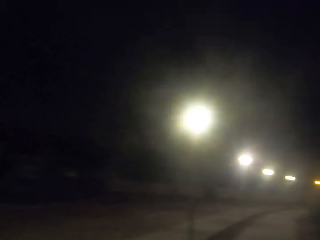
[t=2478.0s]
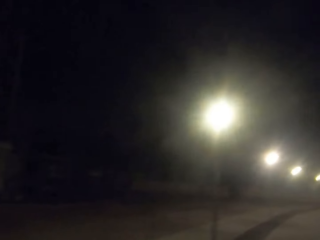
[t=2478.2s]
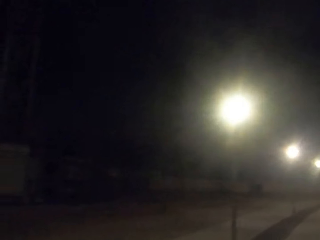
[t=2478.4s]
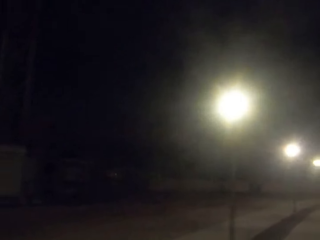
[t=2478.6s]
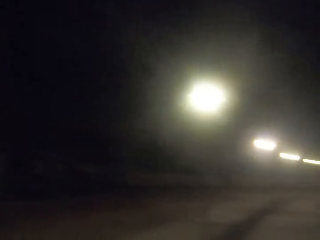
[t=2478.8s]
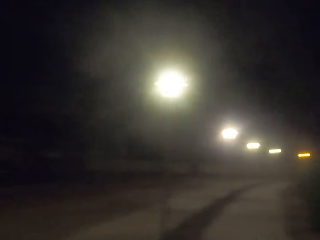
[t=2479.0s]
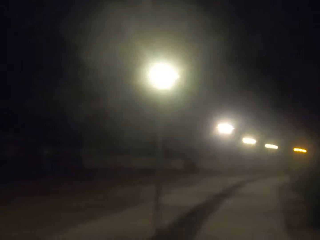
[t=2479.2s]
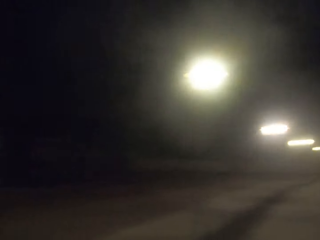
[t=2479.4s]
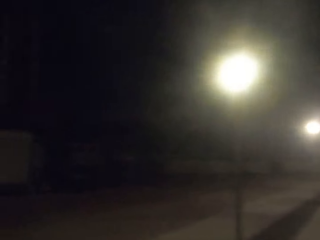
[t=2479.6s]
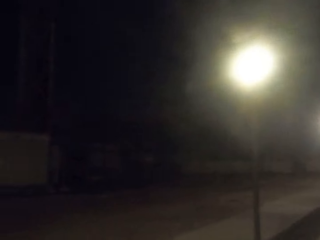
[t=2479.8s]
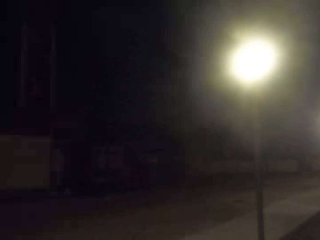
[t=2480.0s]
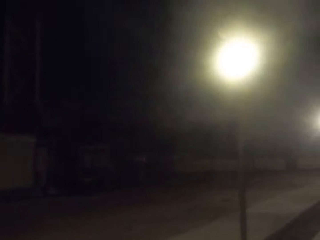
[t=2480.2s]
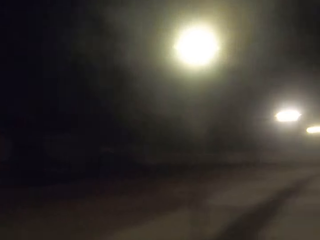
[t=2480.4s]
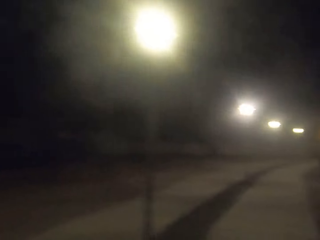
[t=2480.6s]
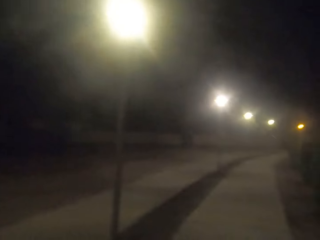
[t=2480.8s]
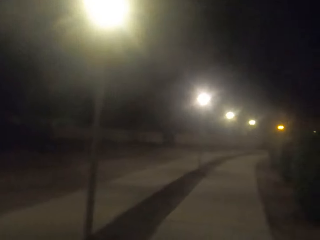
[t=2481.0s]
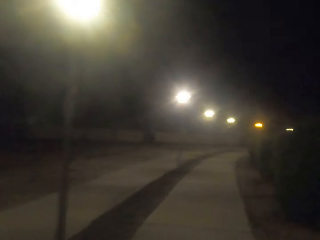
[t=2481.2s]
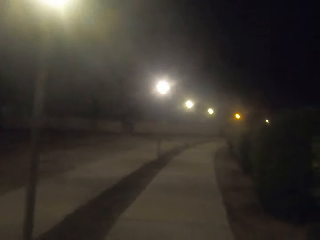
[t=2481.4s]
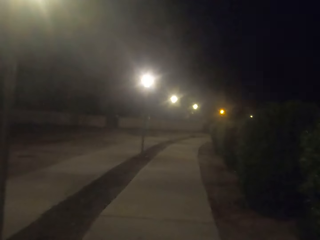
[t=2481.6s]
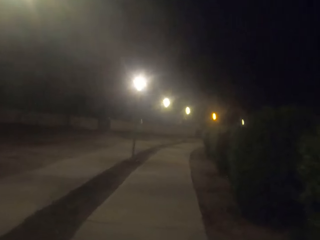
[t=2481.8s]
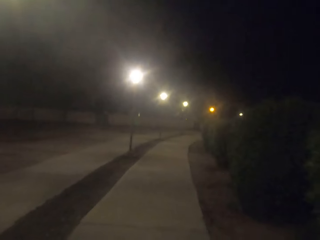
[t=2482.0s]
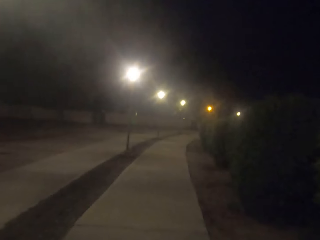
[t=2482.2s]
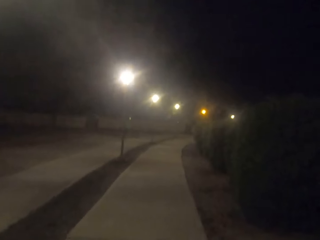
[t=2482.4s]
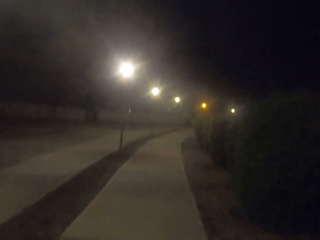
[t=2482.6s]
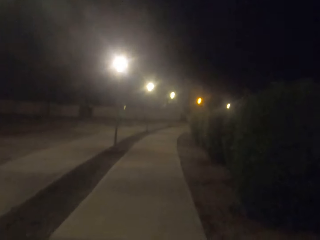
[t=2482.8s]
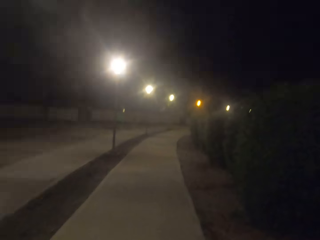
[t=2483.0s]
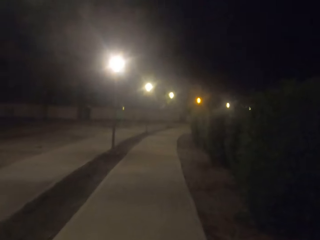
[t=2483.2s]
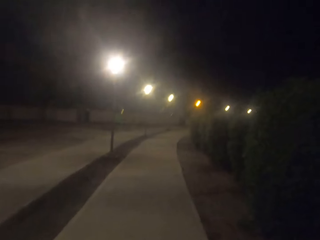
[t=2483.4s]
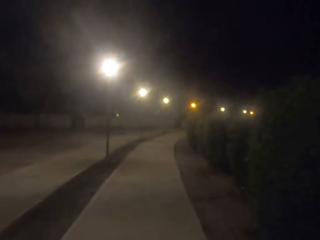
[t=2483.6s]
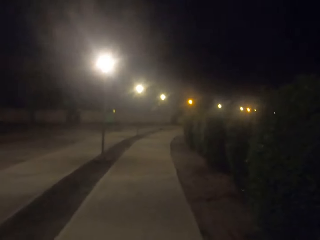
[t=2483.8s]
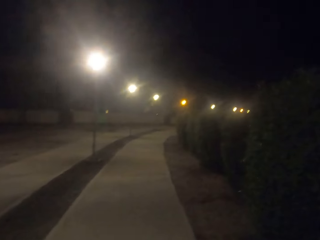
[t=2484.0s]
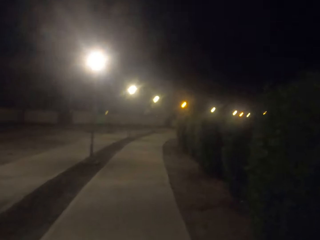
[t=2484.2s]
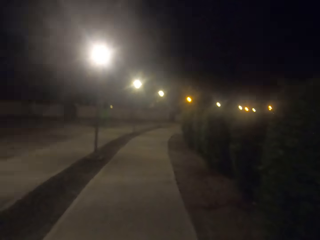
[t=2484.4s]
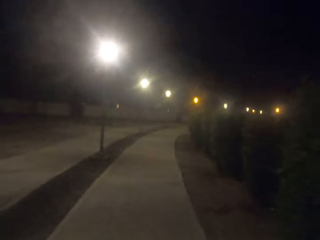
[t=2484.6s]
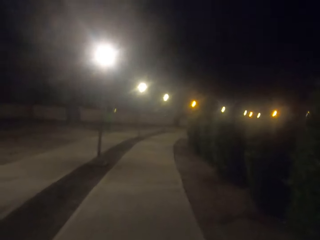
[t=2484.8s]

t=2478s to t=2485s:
The camera wearer looks around the road.

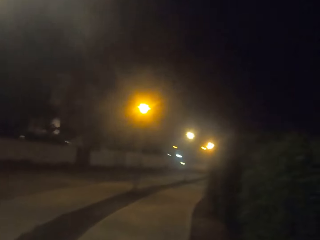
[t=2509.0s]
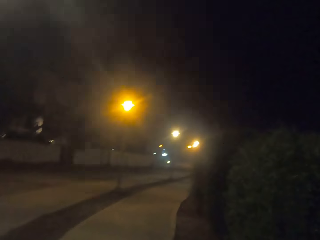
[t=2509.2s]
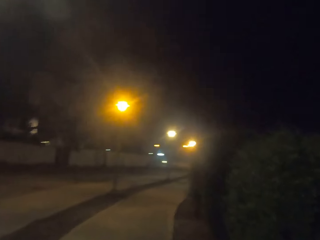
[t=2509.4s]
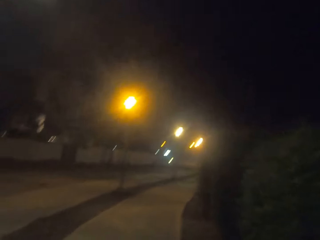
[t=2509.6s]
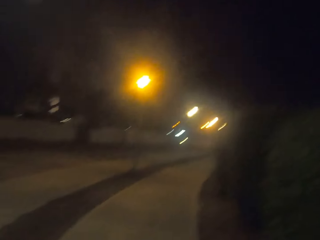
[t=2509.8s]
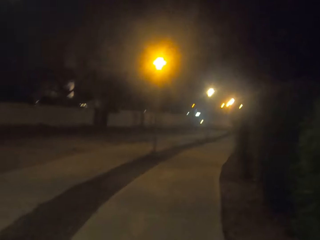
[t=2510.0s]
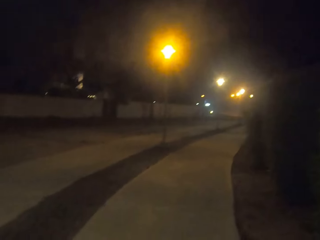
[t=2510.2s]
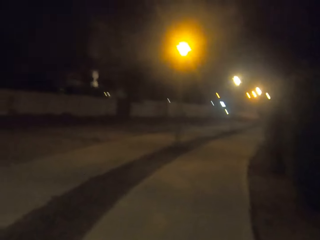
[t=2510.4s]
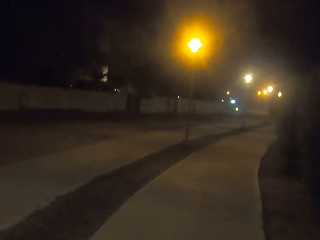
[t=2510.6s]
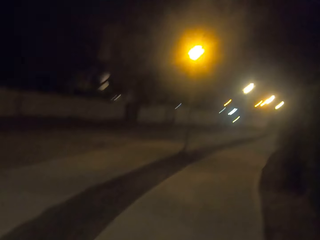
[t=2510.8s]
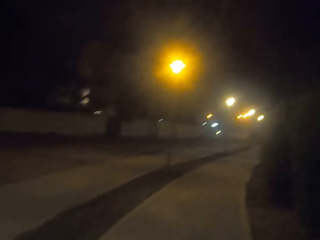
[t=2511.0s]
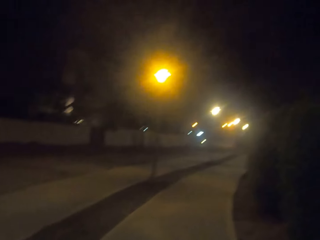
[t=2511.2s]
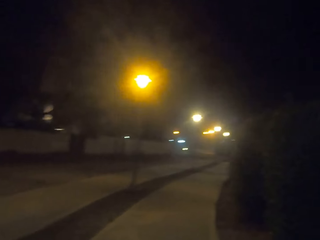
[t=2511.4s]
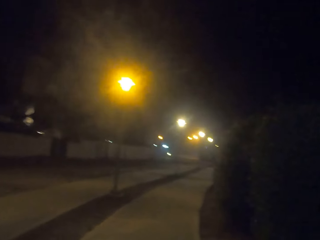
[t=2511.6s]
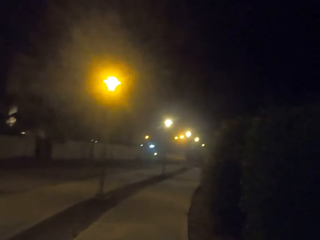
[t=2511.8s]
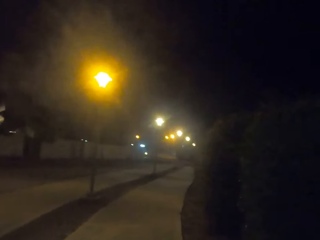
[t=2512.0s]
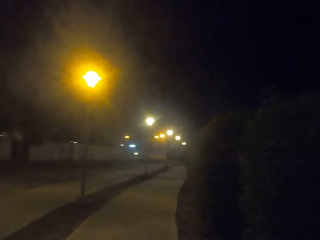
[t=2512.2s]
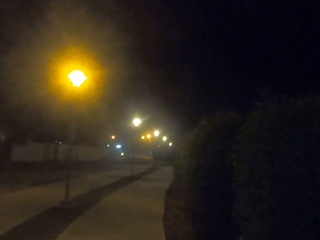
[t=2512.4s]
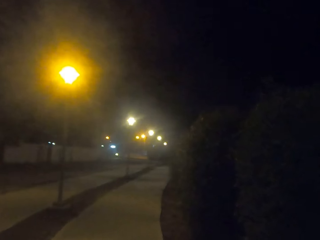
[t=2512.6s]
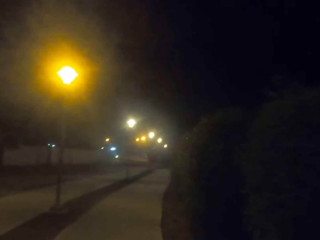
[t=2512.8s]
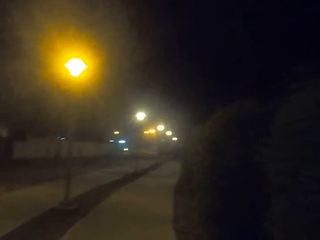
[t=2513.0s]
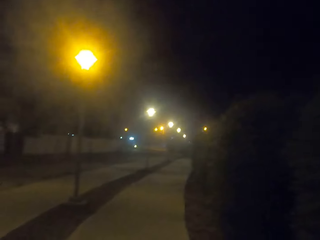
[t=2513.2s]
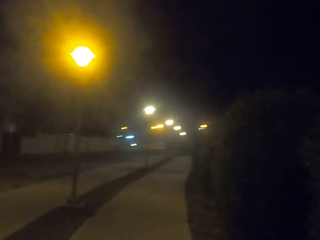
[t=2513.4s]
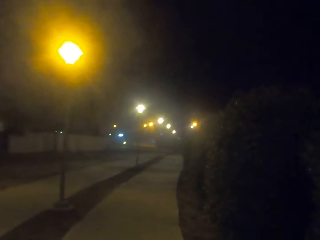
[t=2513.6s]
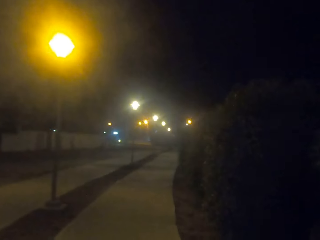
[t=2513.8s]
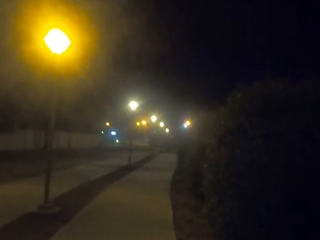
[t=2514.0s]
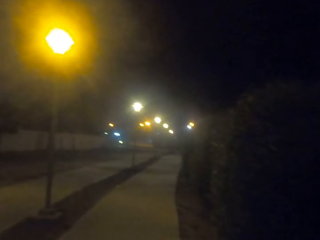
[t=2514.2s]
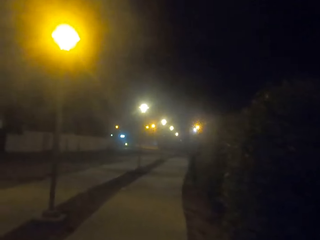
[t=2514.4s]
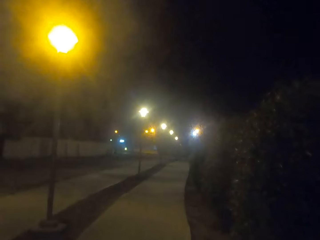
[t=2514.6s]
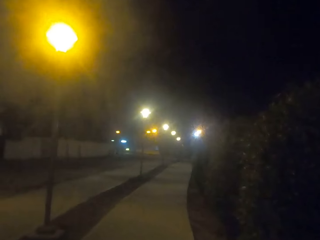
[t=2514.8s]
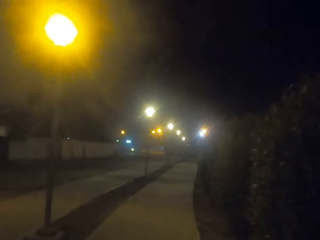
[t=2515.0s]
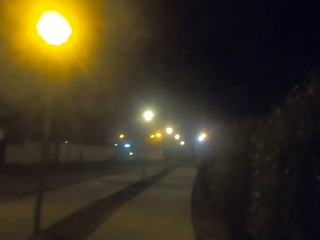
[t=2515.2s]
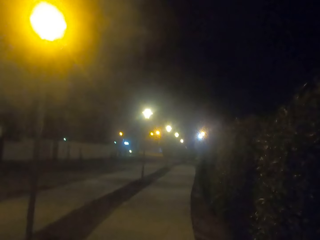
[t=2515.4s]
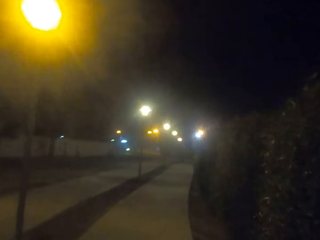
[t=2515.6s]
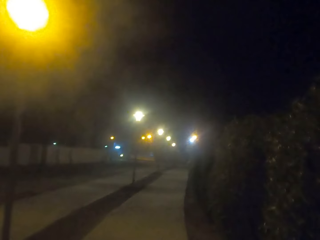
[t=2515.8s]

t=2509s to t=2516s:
The camera wearer walks around.

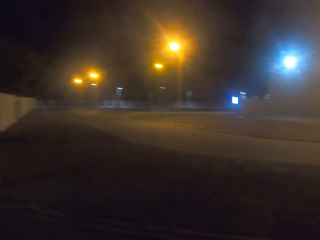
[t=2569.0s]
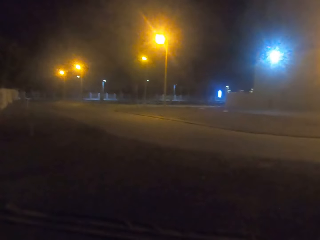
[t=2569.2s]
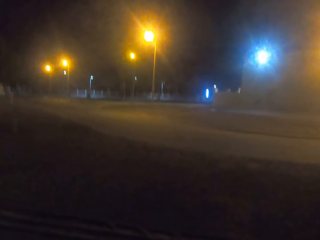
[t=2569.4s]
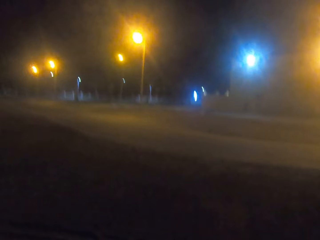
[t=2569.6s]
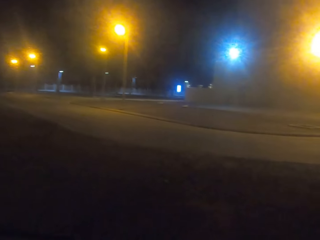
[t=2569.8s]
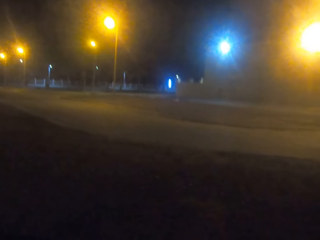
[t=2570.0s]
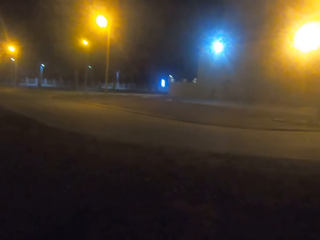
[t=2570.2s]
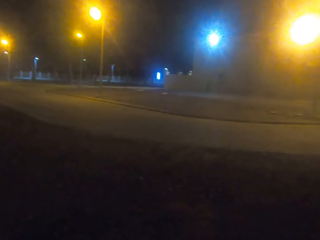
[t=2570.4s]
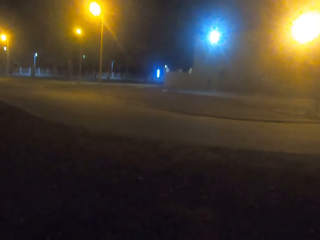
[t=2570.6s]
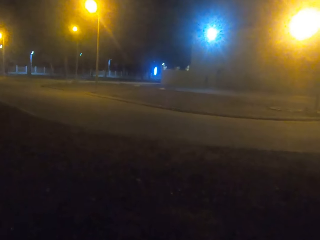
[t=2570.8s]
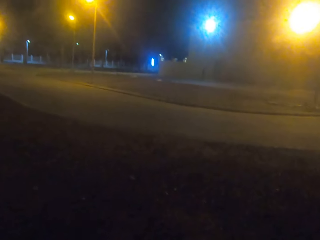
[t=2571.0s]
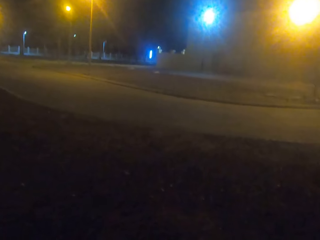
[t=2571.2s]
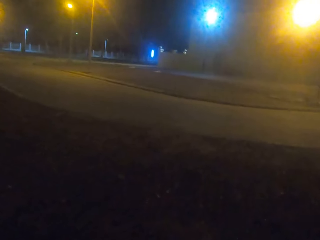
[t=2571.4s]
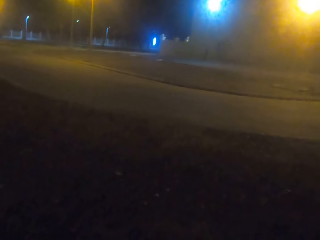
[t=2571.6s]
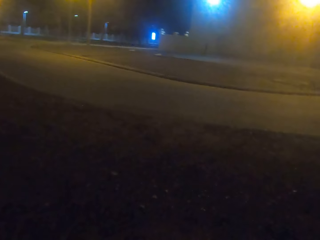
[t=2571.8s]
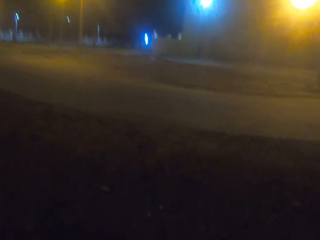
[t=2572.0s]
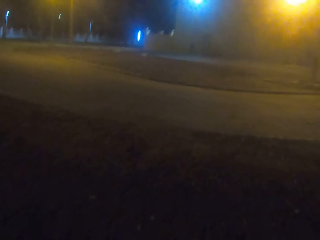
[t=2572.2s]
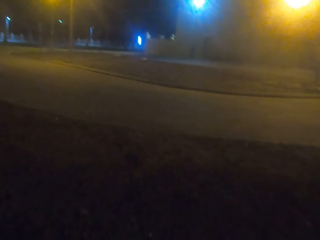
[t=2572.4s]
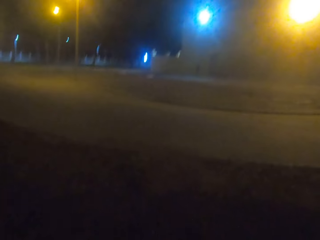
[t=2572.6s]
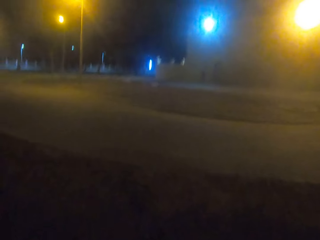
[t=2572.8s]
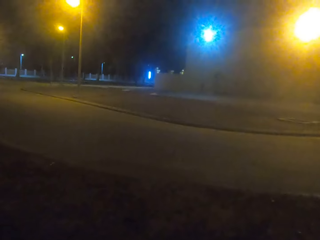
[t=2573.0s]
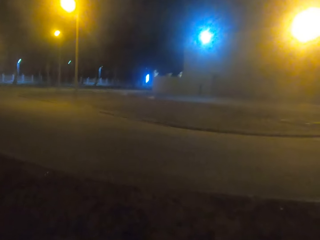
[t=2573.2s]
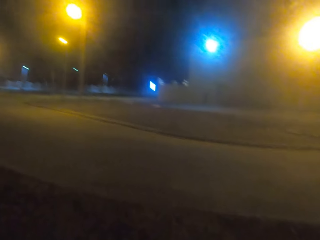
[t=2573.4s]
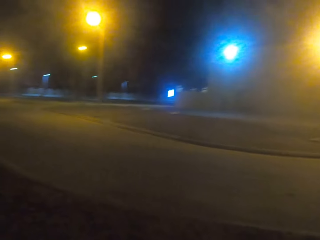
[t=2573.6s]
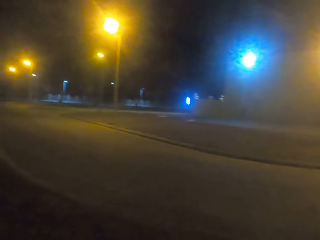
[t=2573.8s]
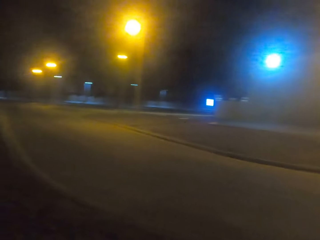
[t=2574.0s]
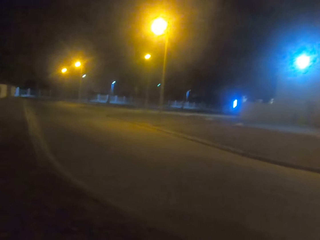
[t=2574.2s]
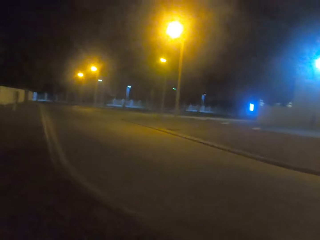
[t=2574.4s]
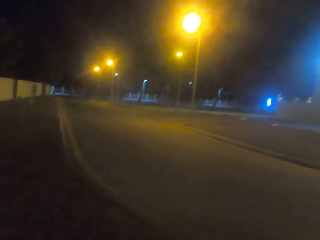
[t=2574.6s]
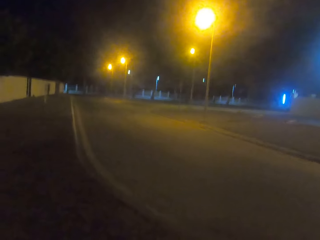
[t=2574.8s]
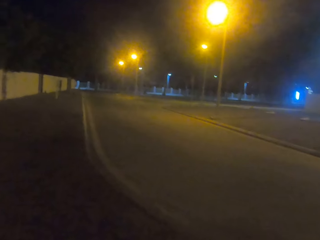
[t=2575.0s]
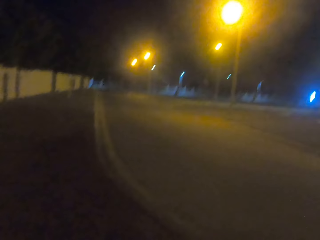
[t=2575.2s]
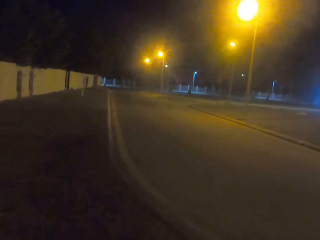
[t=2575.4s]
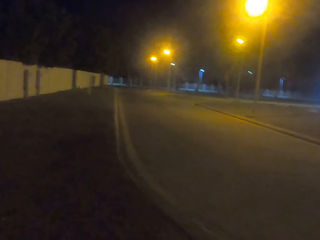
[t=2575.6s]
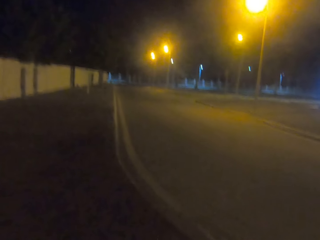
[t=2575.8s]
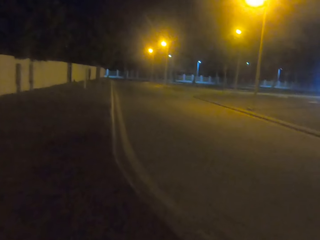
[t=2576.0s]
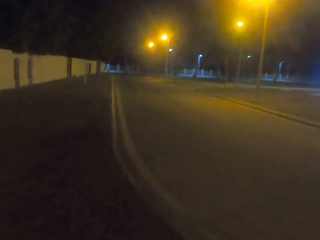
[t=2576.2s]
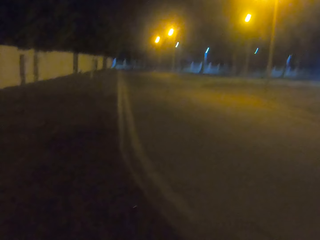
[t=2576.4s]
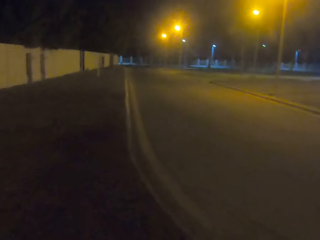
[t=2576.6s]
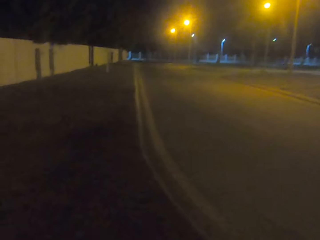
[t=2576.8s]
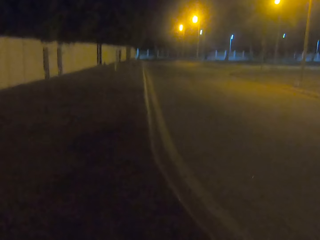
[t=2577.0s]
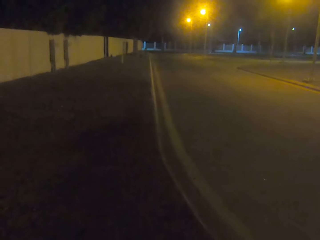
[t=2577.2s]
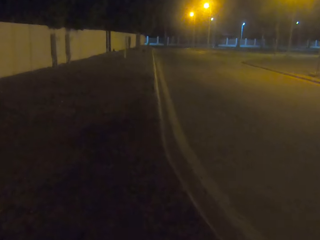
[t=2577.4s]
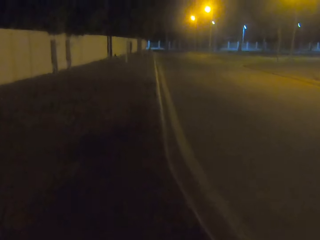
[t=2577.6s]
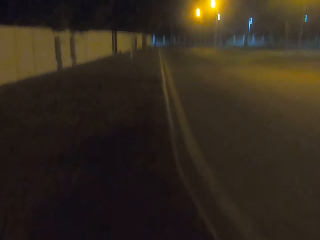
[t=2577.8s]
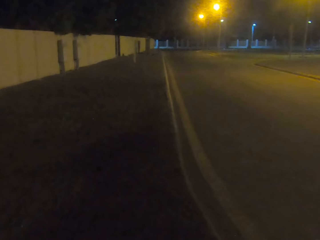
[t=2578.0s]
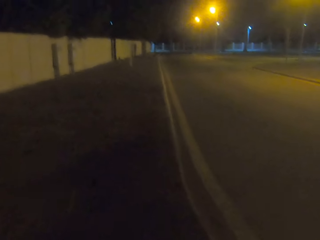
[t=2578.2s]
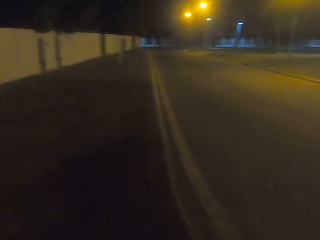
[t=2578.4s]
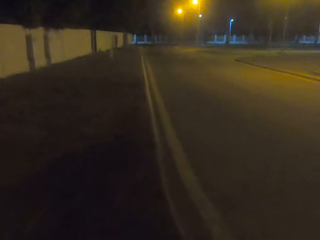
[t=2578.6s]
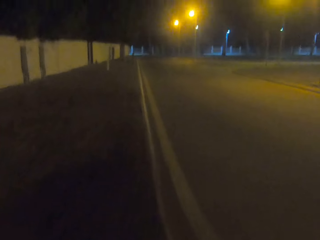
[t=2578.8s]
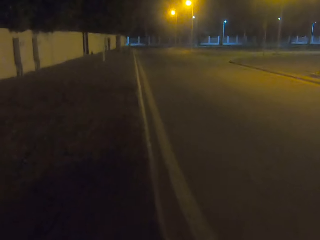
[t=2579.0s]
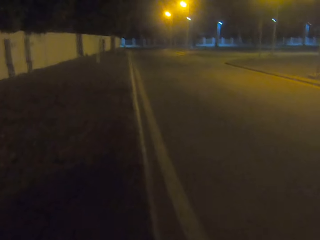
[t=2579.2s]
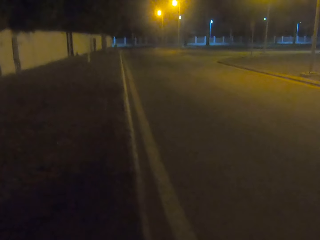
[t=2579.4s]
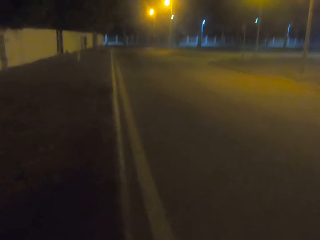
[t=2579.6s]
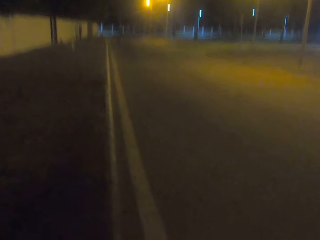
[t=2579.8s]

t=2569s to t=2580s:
The camera wearer walks on the grass.
